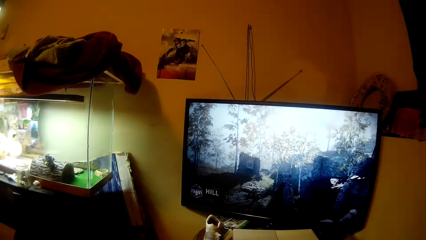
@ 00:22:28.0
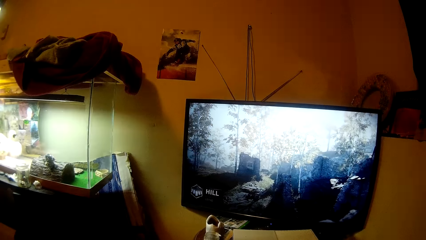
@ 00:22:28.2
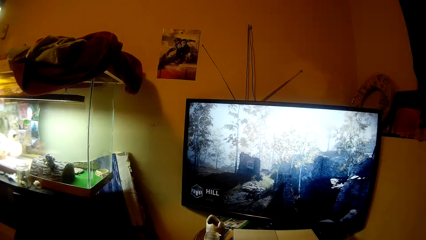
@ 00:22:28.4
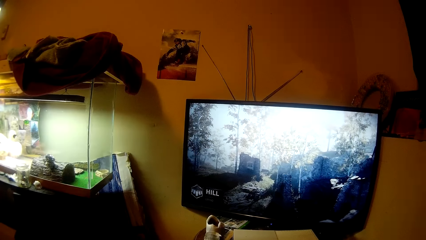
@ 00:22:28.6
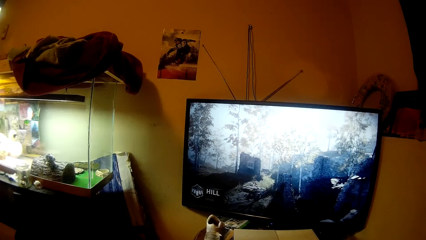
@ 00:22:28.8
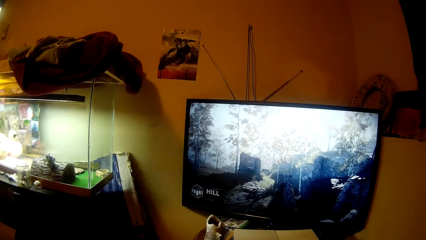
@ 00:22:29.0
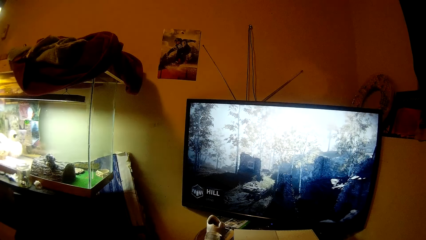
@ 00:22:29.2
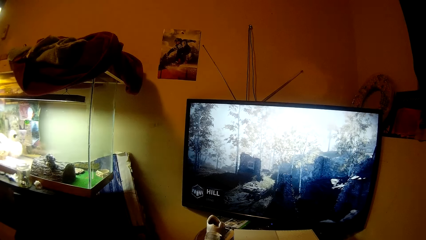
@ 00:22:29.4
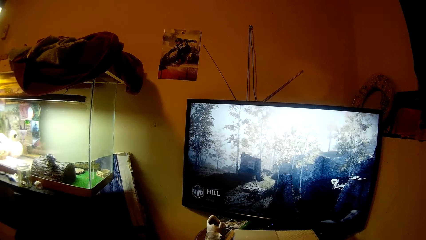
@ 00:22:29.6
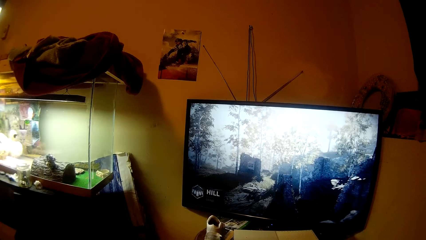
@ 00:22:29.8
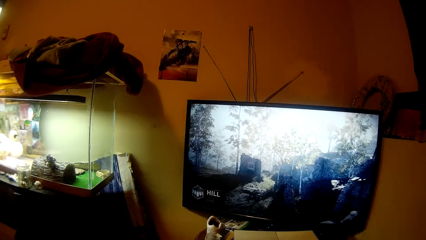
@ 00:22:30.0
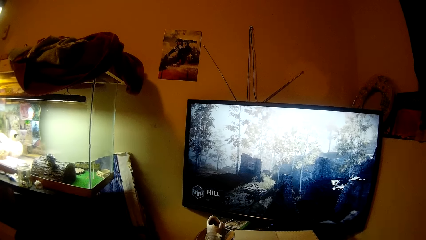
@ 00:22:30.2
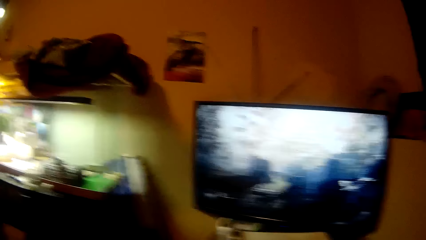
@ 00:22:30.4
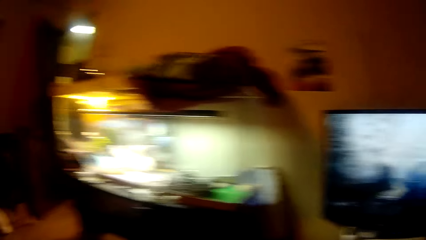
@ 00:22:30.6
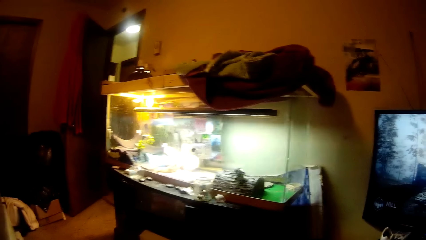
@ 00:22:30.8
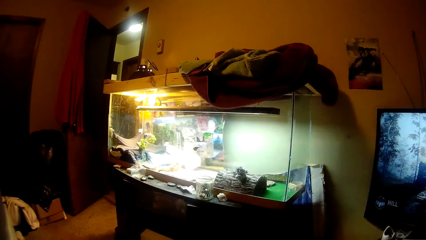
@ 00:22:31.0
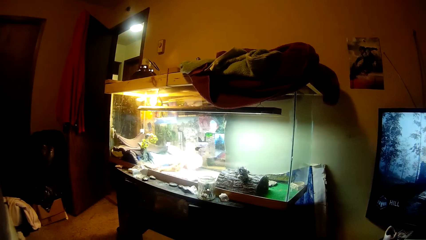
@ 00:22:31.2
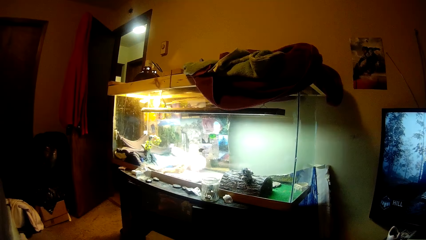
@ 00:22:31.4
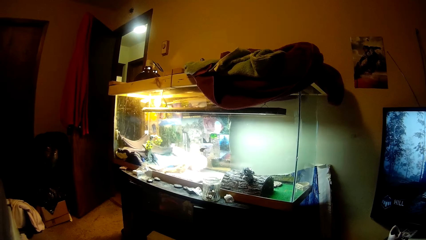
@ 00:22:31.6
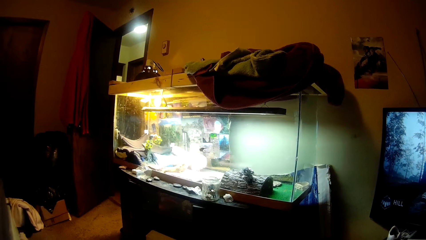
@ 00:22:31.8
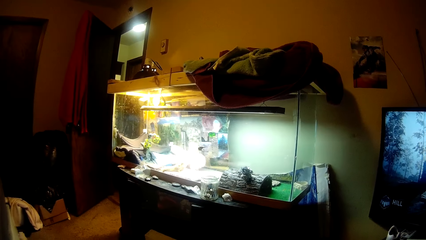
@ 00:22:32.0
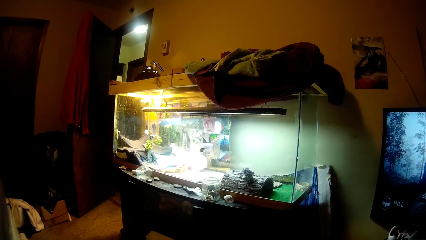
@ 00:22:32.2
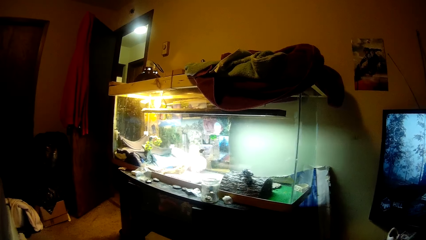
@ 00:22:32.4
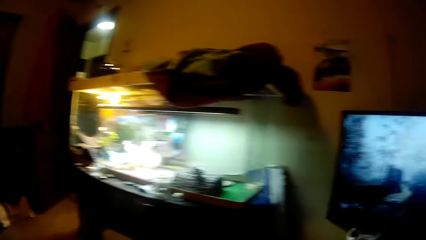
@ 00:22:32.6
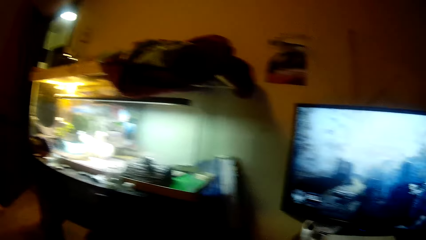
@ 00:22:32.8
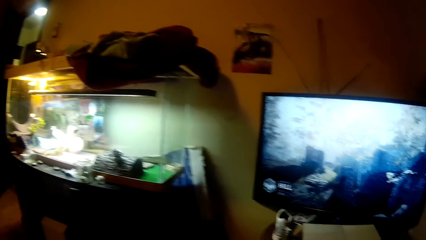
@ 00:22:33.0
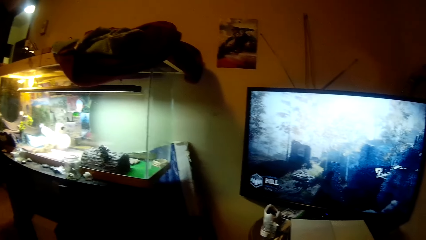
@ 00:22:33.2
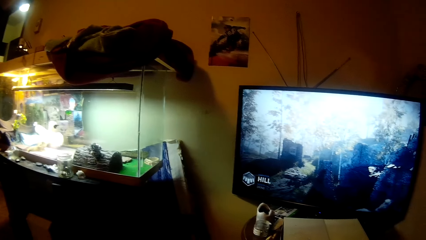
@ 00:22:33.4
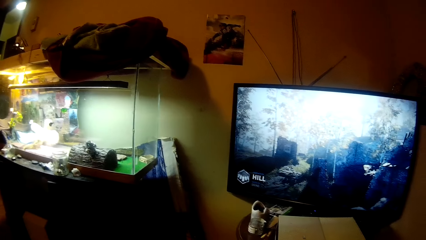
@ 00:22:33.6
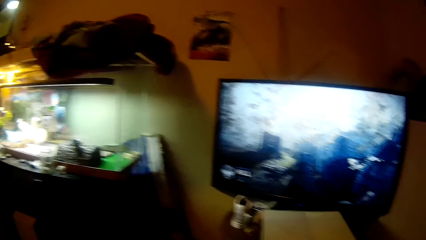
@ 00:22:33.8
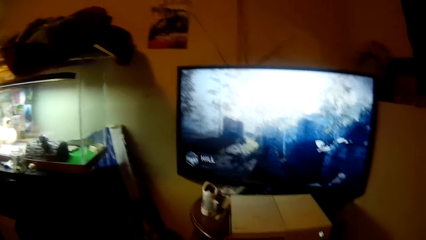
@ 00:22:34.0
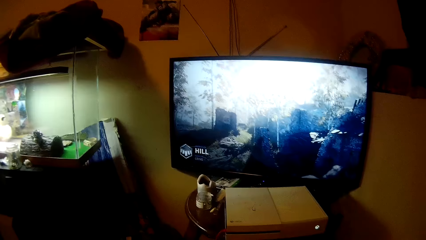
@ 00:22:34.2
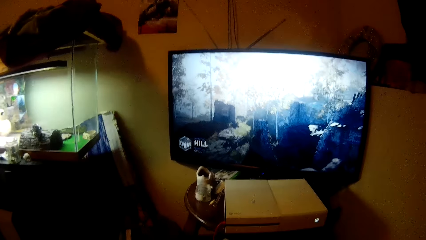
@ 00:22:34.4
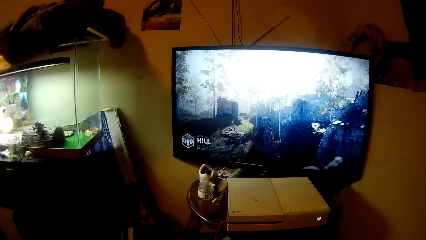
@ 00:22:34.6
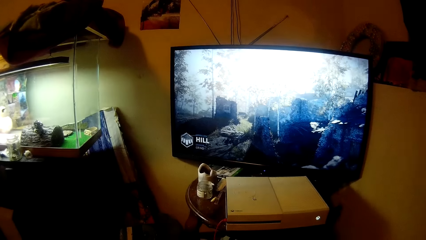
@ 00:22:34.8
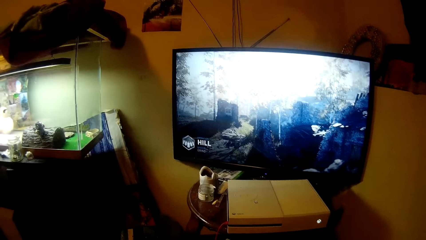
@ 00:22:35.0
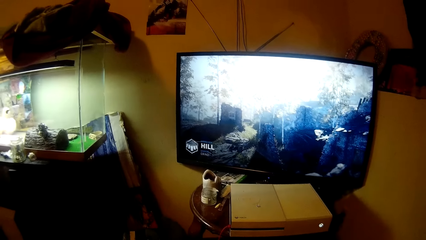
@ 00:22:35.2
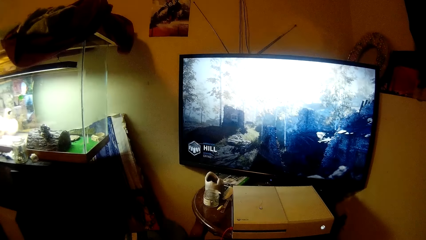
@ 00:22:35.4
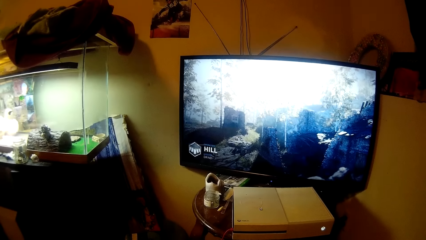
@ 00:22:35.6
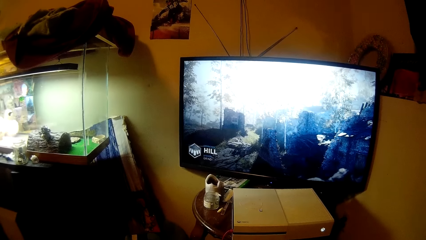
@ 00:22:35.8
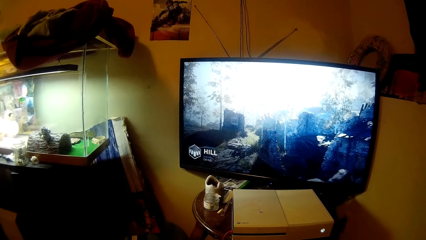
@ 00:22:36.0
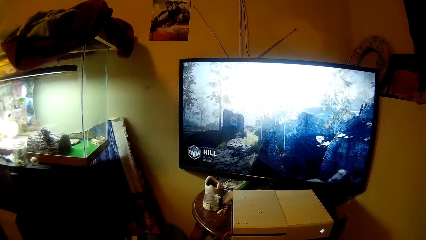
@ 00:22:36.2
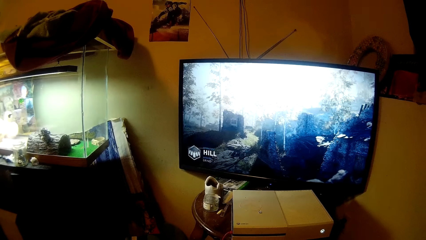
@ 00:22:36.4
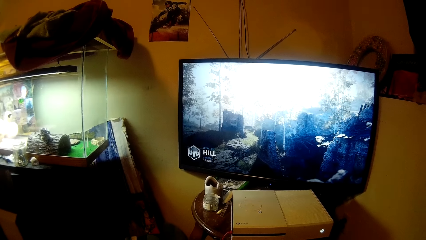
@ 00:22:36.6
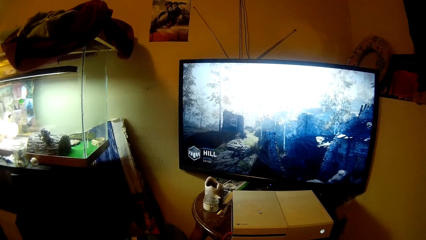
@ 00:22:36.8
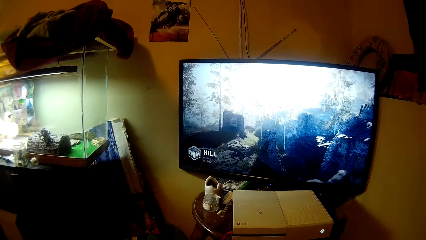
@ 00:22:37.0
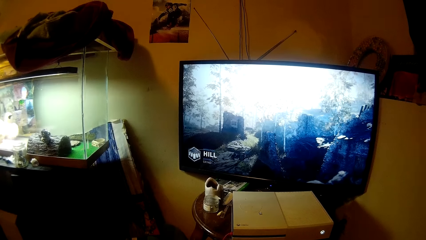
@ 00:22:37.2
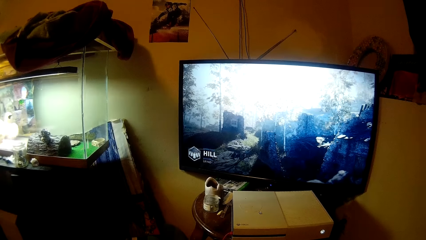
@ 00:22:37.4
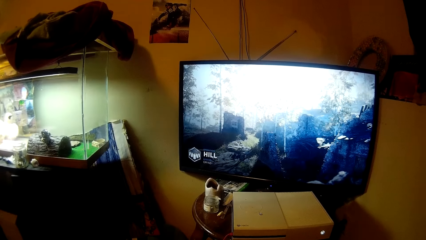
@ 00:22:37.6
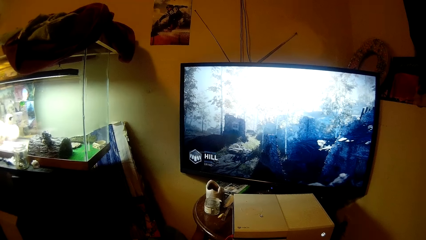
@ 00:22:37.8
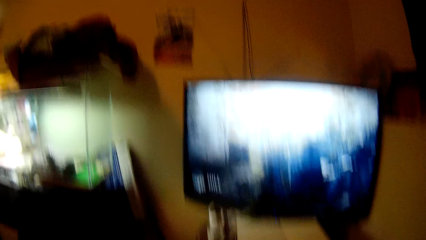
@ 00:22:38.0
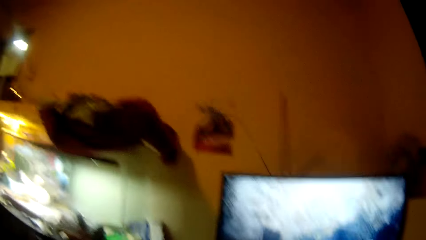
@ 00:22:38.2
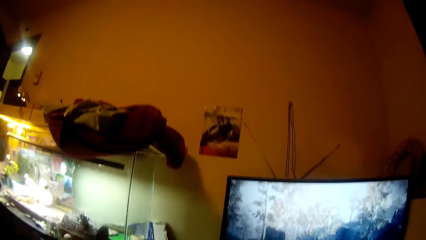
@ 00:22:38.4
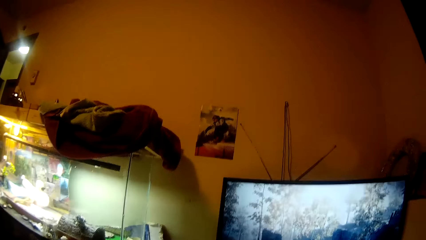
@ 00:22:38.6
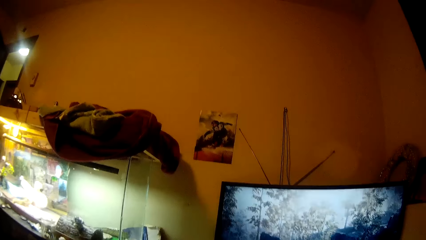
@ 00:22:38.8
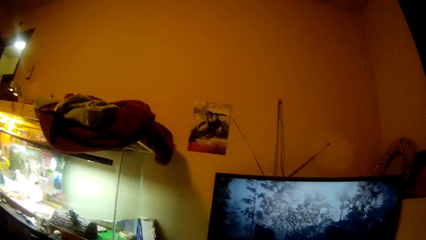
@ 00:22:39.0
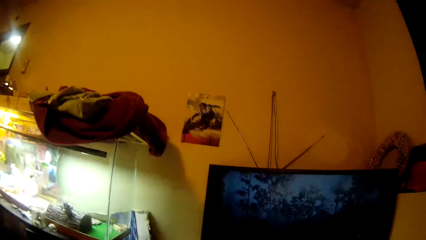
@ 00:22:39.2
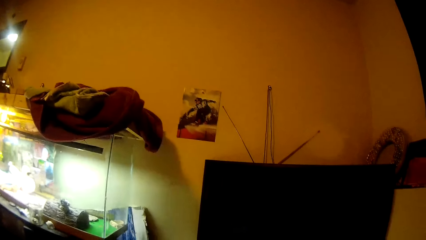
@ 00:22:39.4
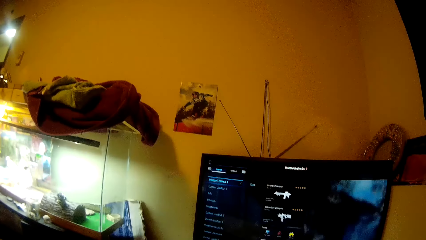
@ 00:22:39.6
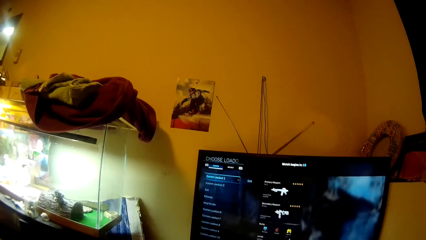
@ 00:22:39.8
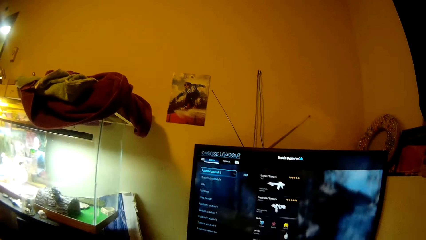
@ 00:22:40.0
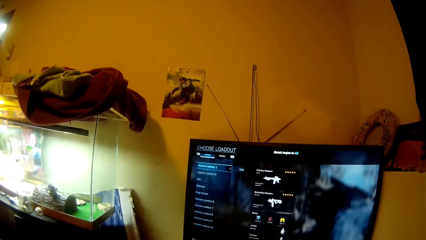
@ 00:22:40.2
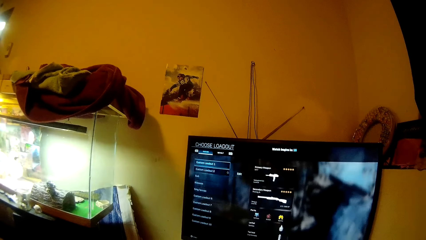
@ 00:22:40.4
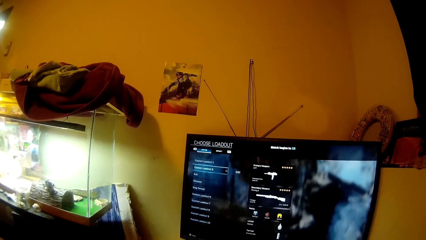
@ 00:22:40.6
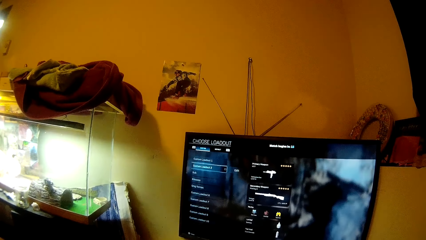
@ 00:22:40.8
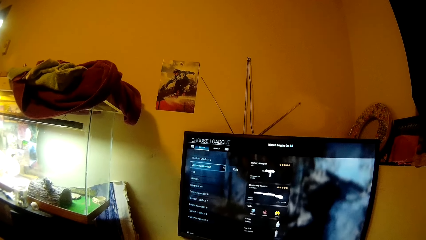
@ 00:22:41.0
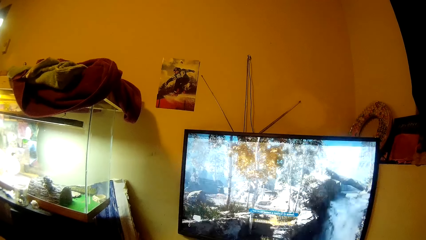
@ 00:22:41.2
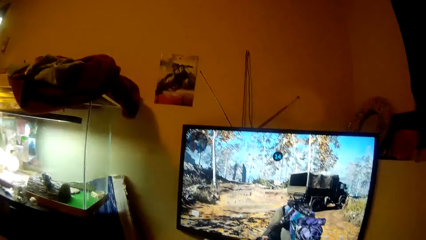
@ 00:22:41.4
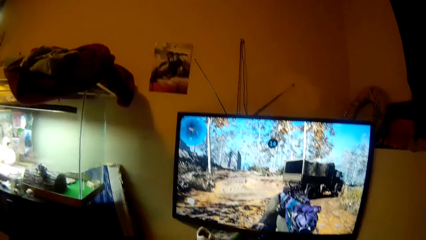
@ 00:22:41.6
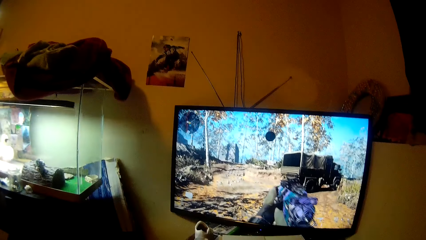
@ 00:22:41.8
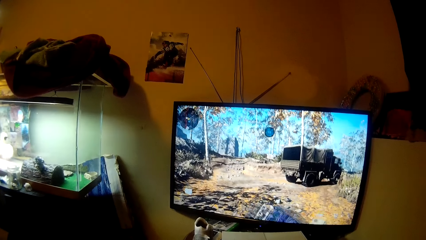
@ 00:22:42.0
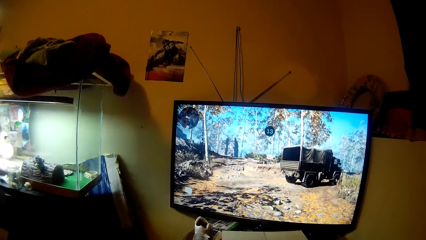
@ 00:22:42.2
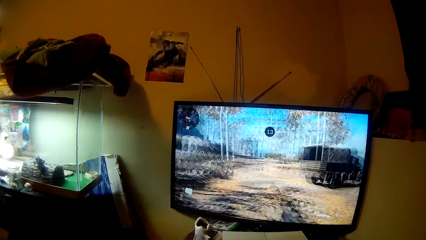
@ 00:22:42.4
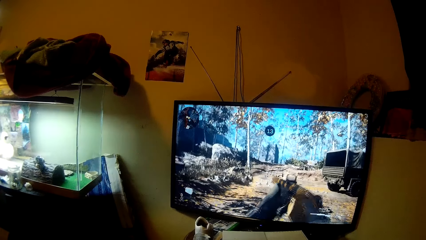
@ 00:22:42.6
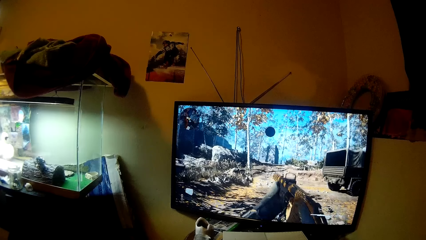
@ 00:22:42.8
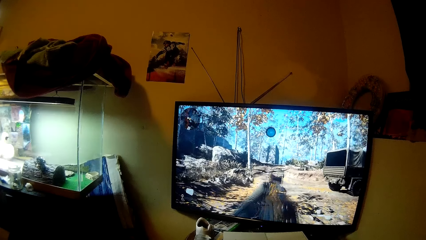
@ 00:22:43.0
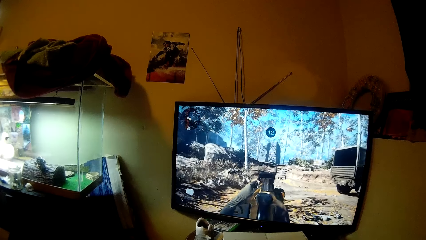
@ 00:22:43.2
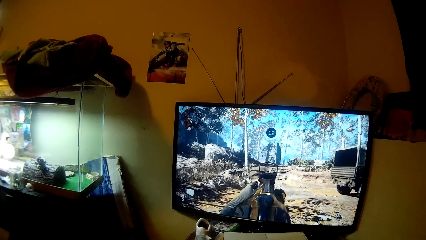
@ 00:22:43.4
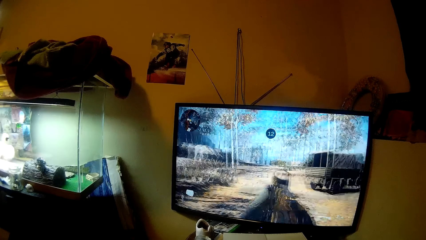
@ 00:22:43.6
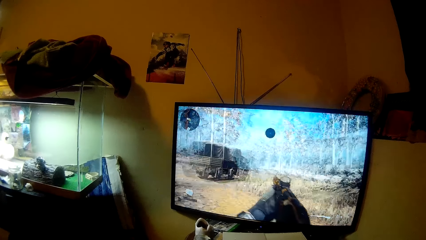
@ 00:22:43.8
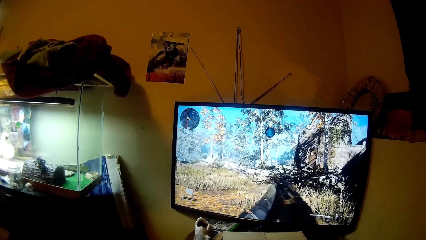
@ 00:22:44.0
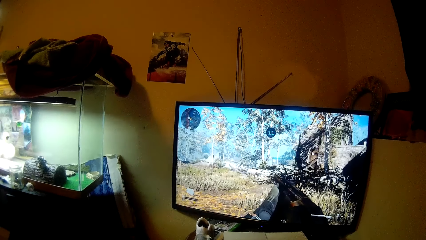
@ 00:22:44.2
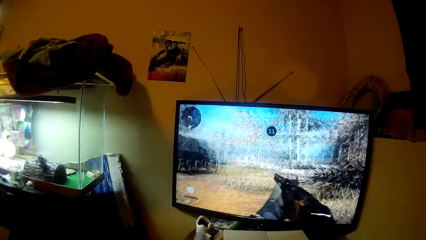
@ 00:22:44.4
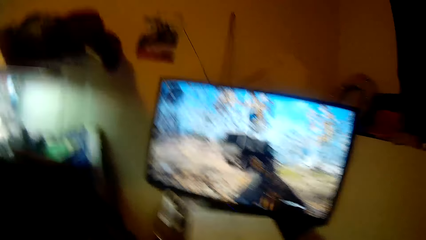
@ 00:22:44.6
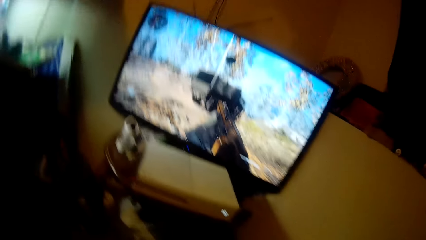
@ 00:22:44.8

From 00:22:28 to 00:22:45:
The camera wearer turns around. They turn around again. They move the camera around.
